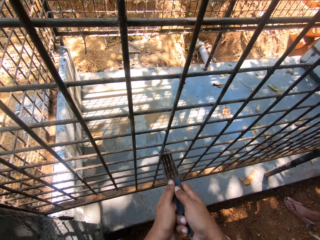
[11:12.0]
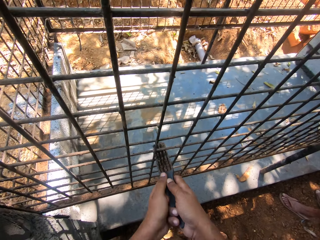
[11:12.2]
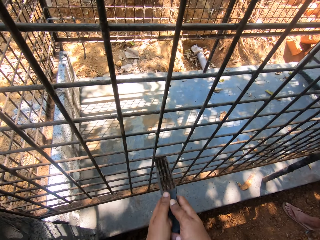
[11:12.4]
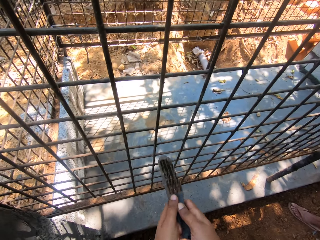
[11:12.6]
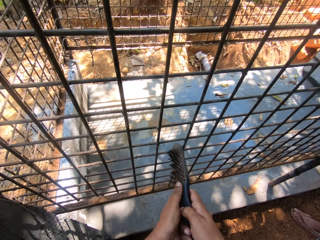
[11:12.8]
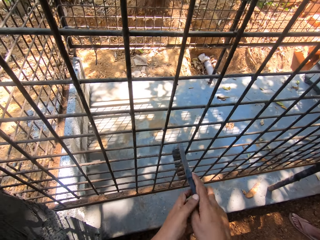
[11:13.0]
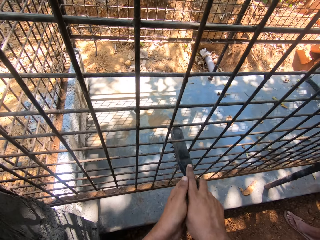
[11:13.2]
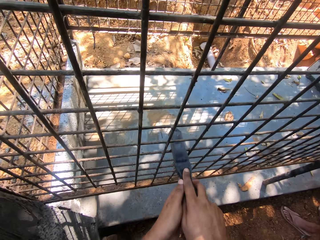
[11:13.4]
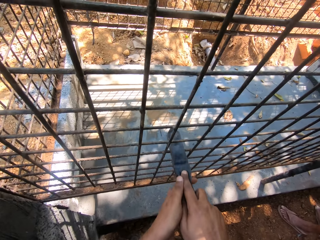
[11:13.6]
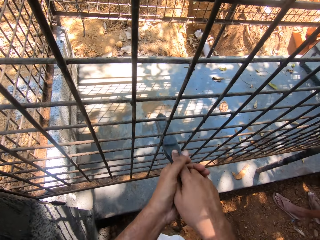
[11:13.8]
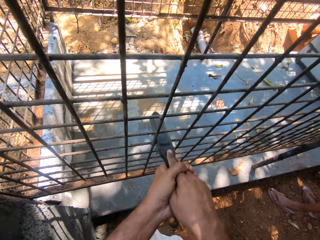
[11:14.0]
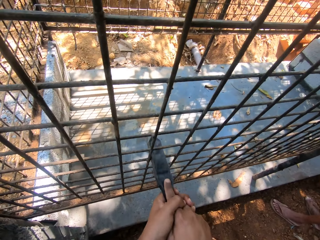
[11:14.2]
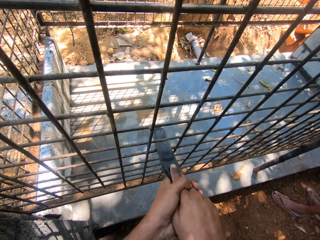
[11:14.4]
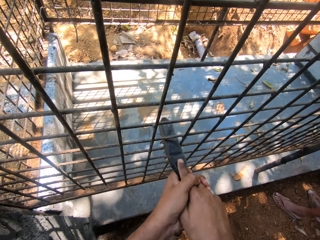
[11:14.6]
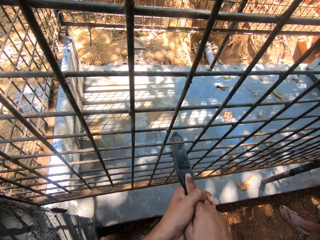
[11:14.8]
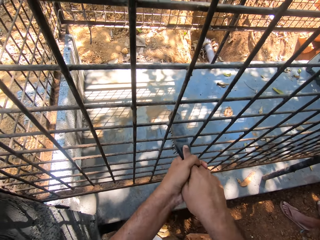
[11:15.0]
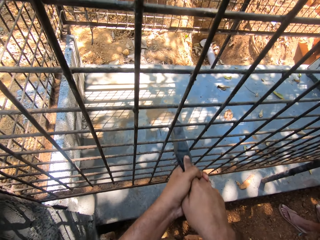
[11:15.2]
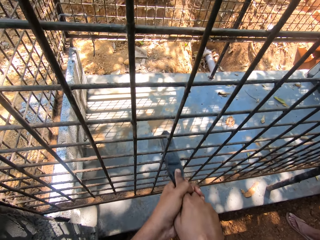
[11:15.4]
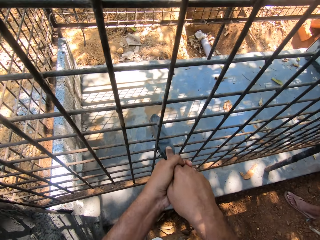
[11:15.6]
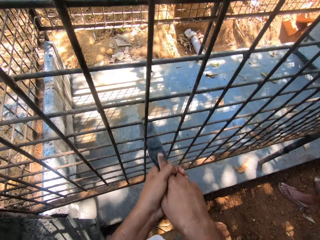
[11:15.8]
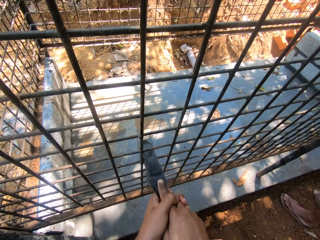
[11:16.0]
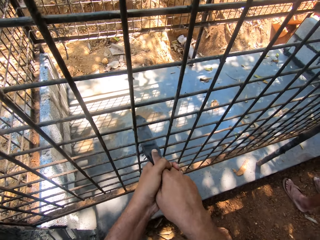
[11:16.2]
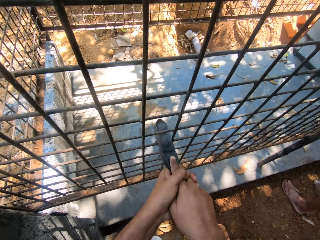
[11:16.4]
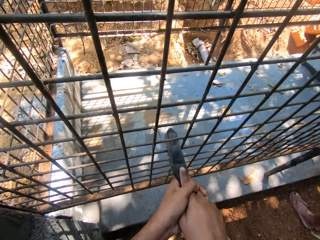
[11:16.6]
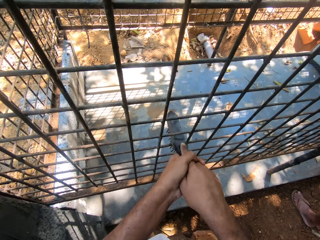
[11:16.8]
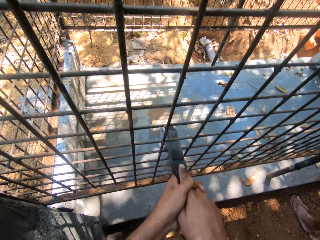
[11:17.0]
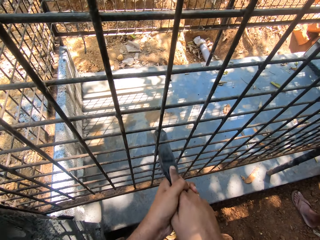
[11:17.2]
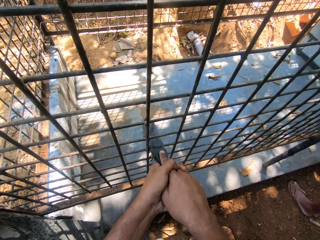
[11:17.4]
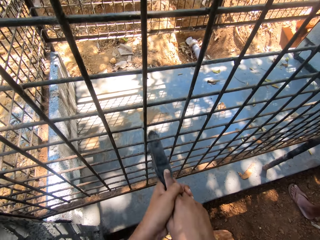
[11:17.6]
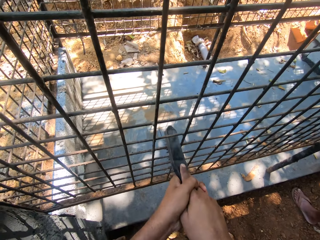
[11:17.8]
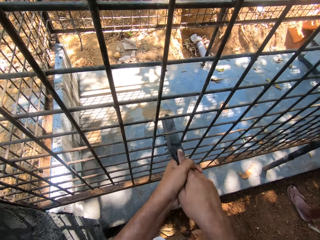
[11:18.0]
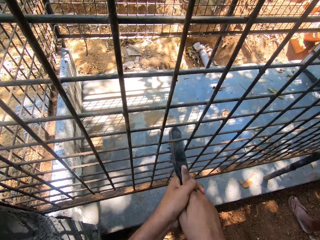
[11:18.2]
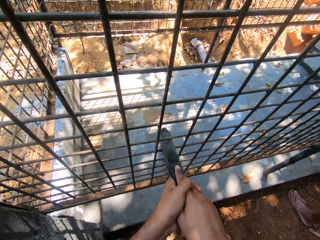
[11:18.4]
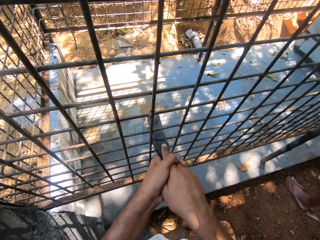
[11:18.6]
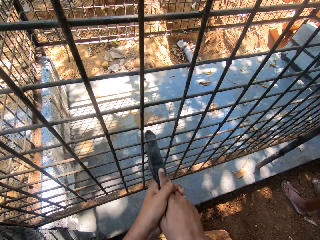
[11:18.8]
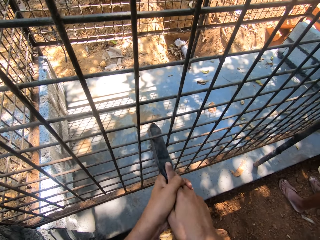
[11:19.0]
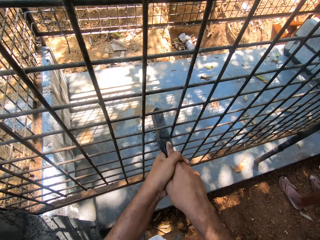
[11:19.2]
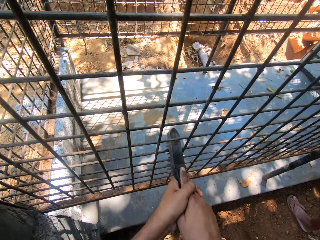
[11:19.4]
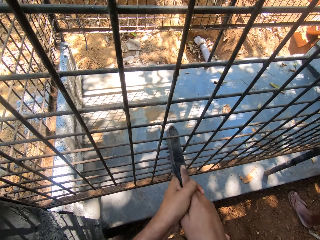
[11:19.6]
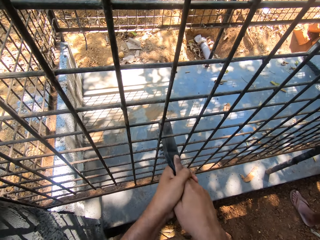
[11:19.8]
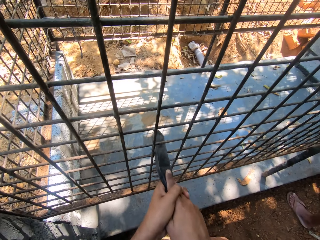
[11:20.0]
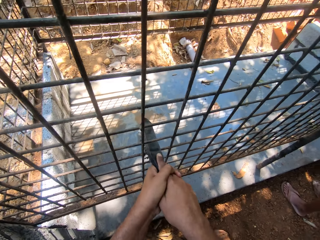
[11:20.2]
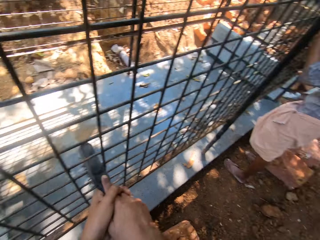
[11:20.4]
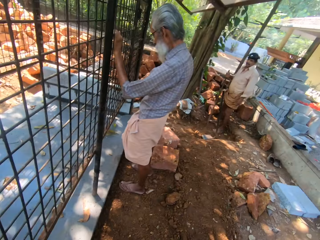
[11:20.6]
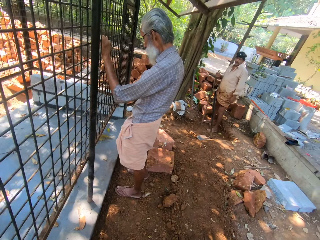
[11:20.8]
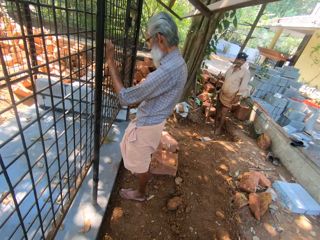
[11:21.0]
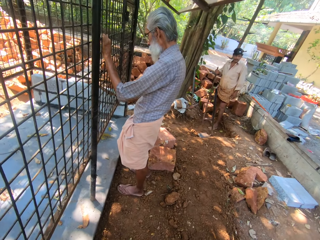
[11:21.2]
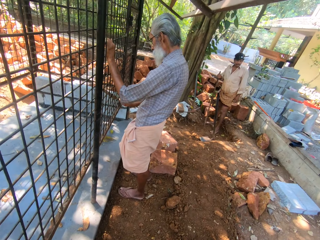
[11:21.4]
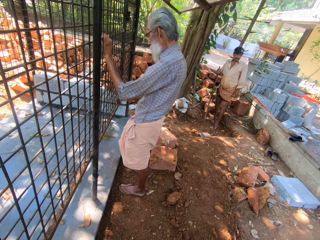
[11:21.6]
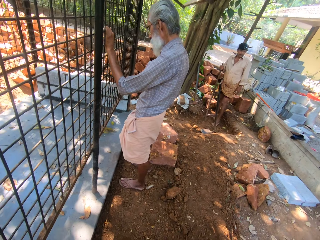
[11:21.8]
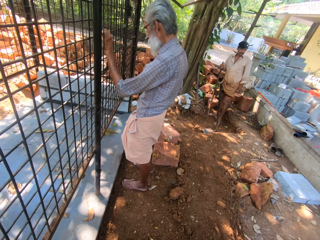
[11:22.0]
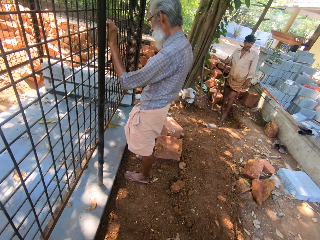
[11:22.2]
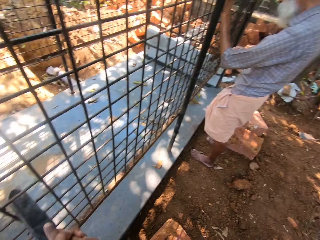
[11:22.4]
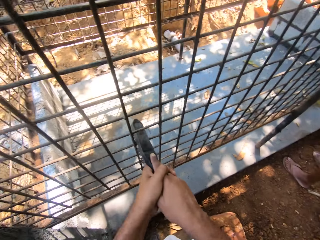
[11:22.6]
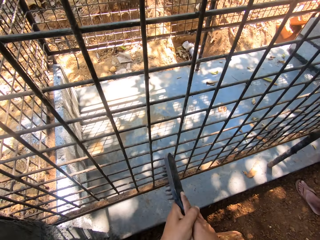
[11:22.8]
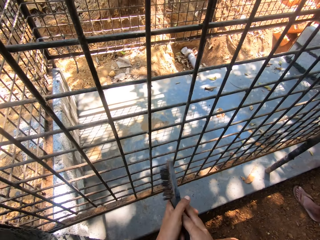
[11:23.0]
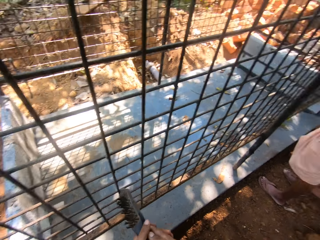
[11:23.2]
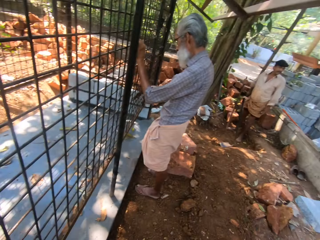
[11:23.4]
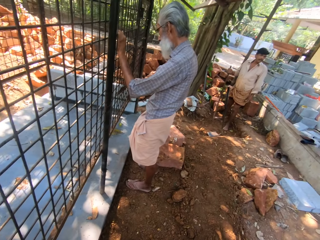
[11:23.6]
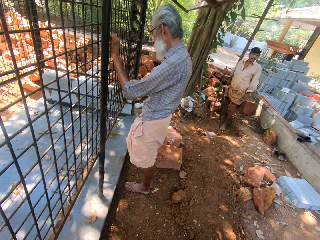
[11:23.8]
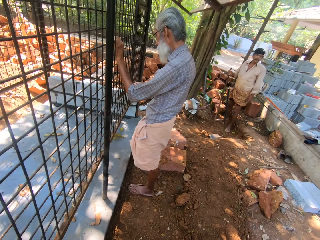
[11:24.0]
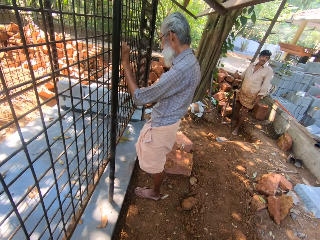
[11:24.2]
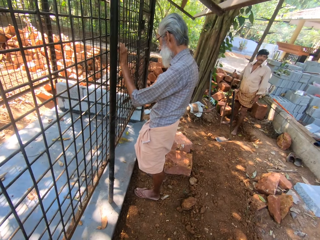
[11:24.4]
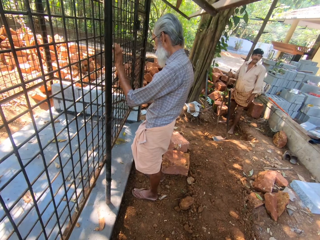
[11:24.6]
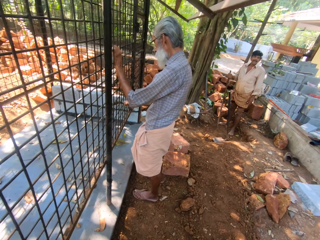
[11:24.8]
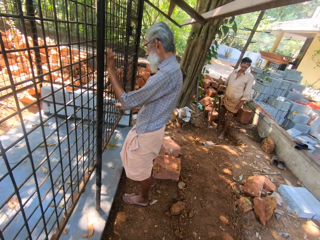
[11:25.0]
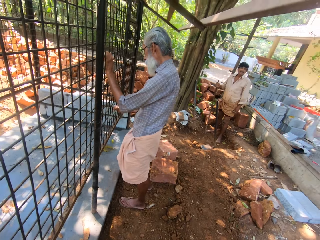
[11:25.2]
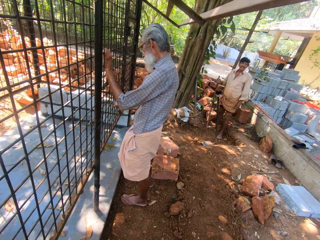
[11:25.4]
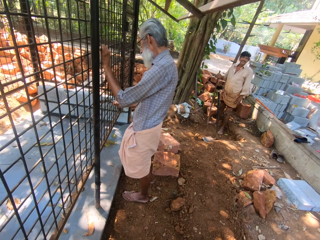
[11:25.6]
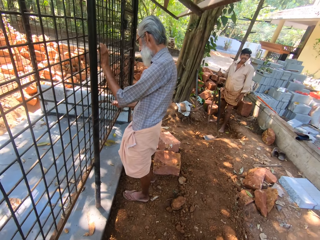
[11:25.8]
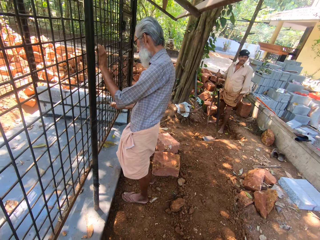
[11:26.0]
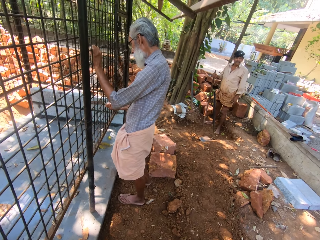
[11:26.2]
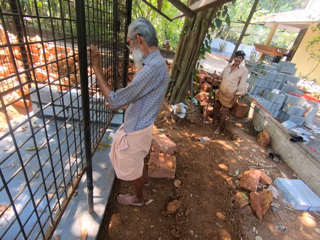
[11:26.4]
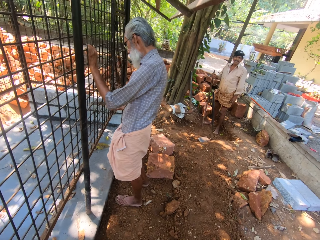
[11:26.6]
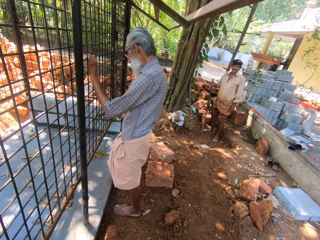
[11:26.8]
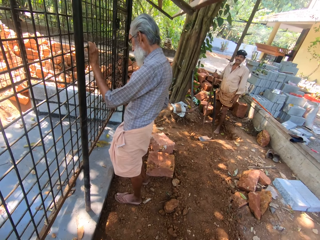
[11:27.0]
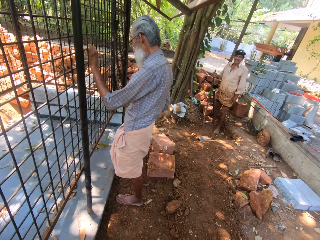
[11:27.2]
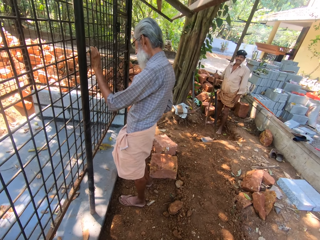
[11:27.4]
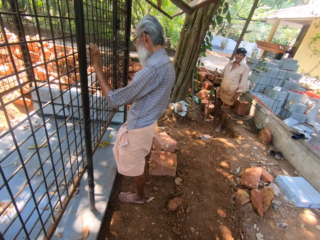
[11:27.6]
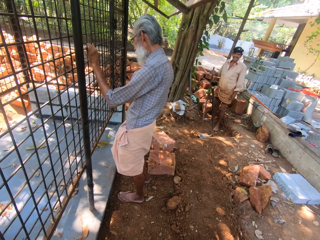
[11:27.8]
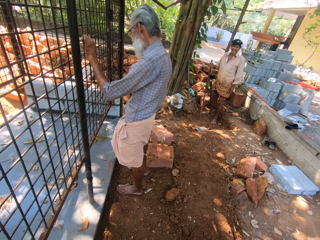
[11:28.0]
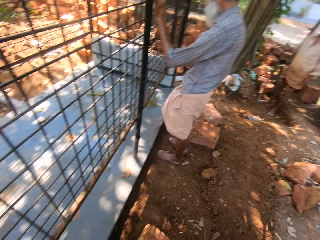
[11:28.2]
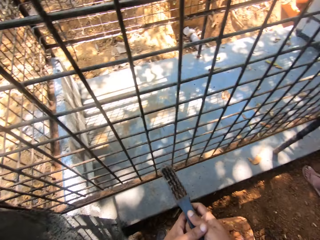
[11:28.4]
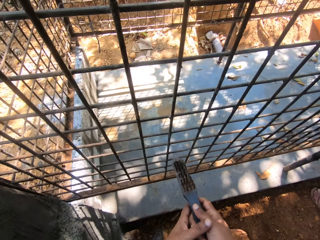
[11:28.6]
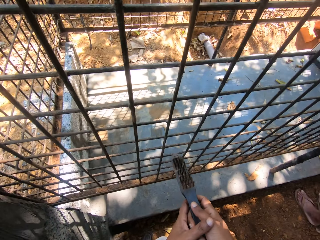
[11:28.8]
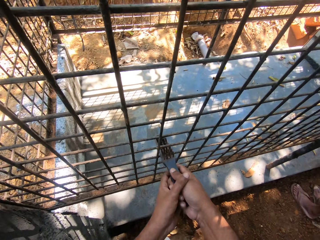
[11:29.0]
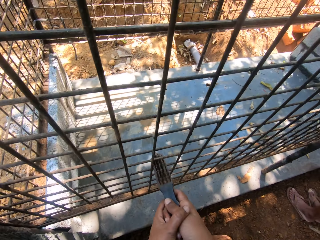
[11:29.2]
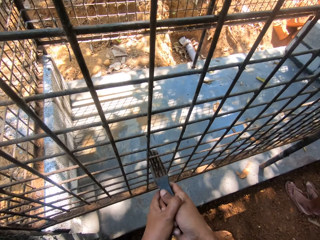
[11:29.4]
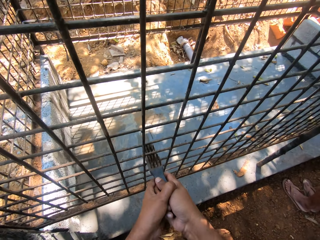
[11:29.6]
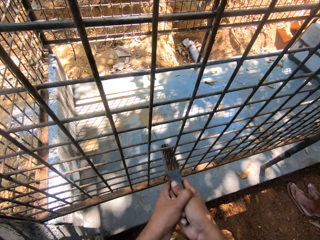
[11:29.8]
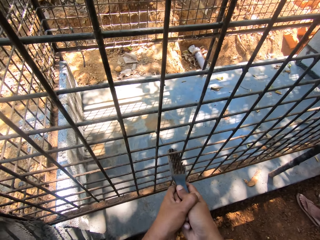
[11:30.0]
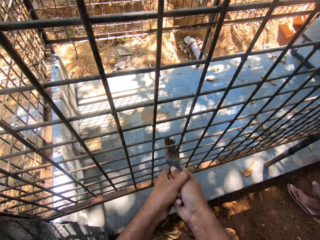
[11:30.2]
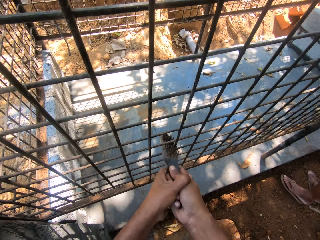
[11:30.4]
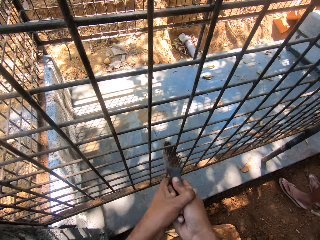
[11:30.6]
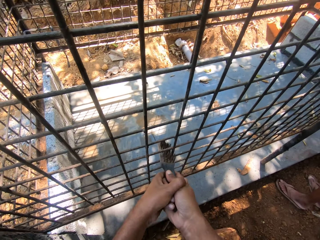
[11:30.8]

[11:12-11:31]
The camera wearer dialogues with a person.

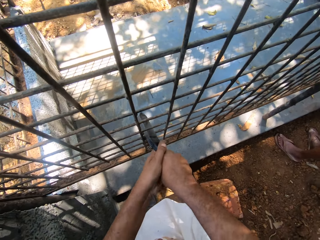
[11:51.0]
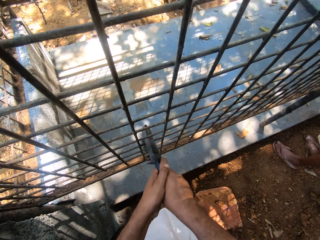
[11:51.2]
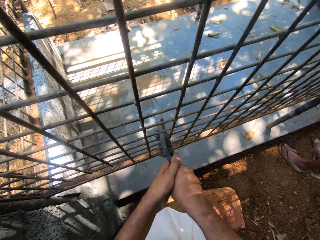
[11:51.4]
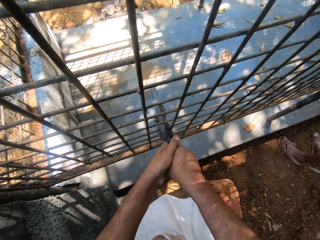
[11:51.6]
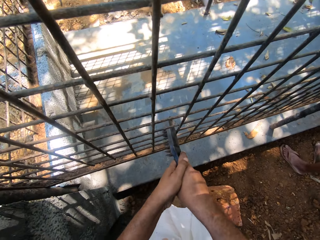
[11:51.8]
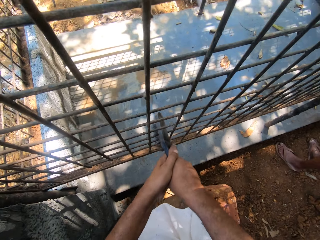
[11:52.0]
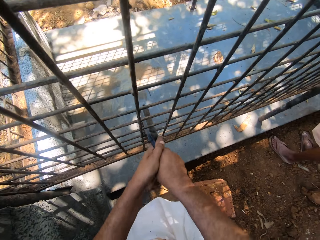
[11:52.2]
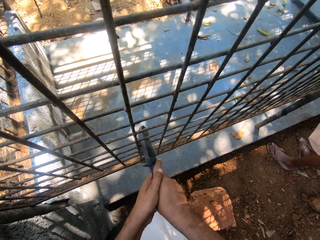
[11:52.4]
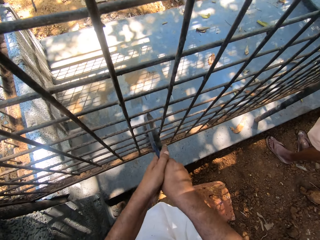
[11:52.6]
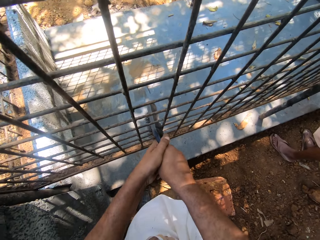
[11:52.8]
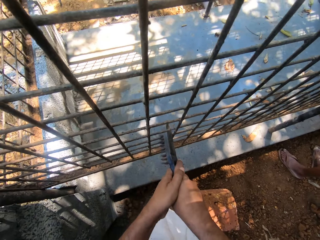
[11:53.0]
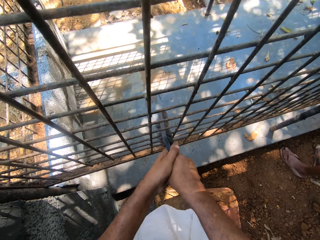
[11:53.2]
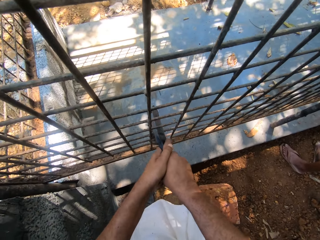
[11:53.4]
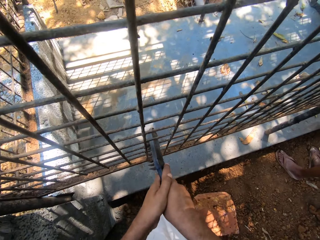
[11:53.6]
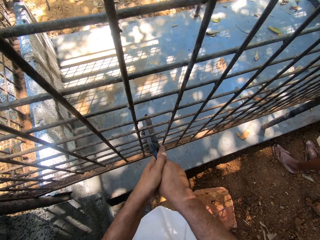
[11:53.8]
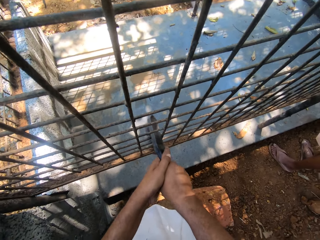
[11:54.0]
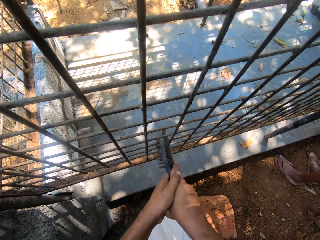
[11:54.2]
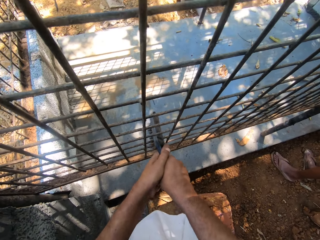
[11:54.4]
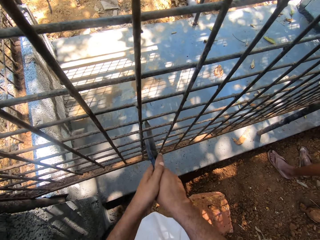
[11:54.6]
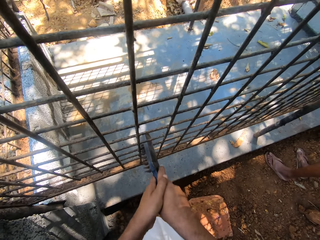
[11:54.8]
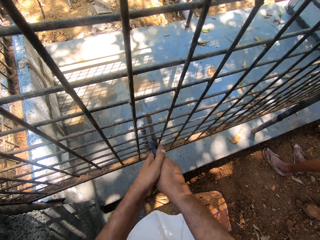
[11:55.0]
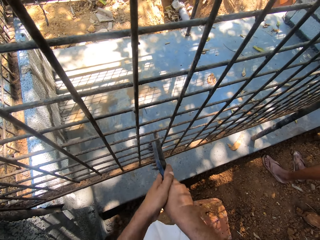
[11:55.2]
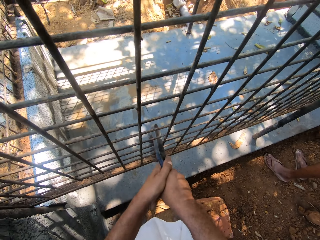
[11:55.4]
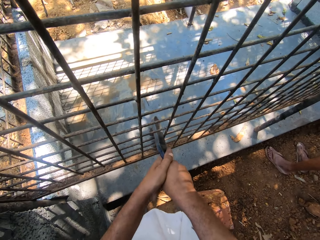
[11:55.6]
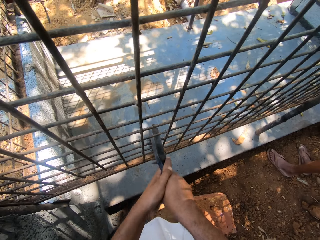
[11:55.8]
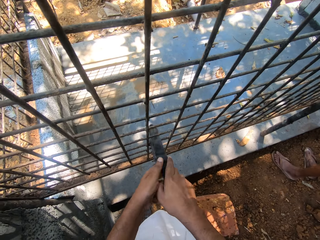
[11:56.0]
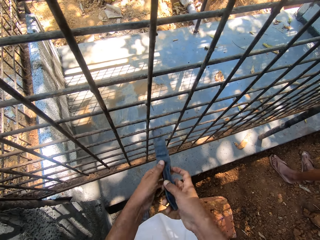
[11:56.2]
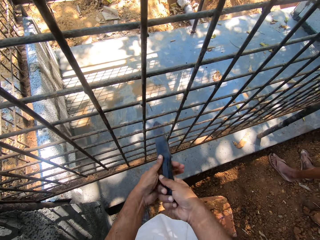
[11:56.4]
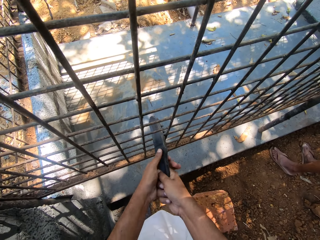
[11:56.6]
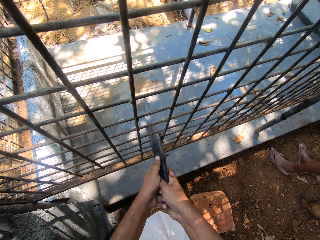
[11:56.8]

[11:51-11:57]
The camera wearer scrubs the metal fence with a stainless steel wire brush.
